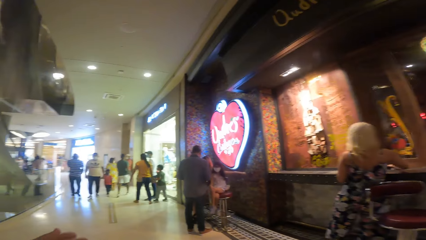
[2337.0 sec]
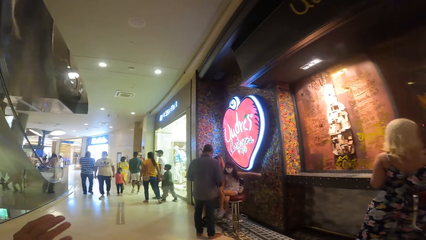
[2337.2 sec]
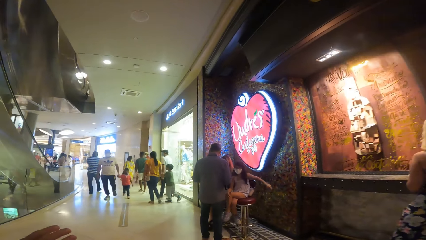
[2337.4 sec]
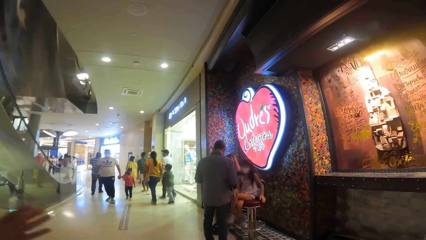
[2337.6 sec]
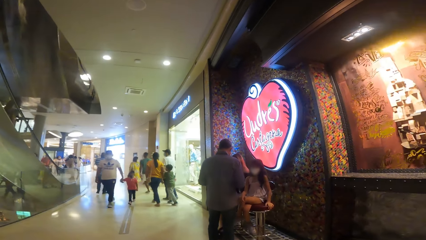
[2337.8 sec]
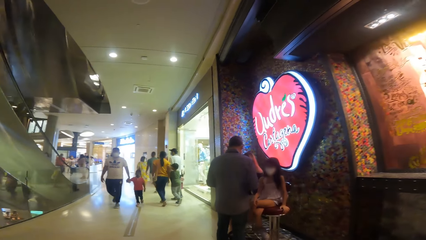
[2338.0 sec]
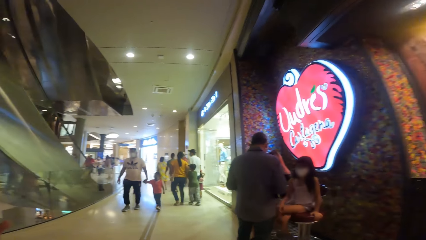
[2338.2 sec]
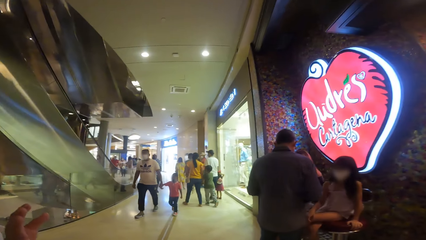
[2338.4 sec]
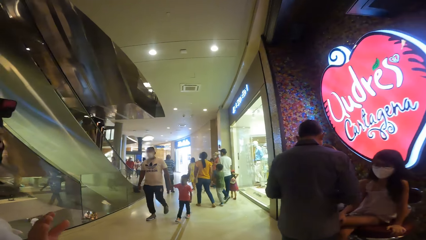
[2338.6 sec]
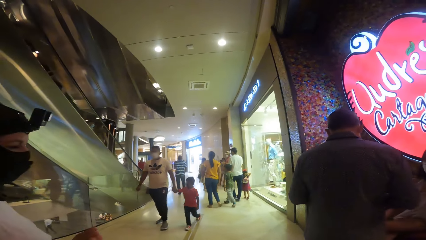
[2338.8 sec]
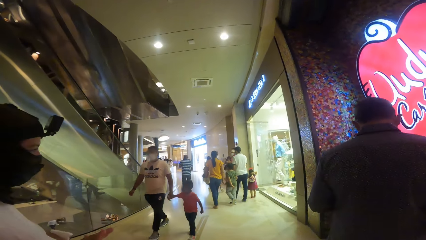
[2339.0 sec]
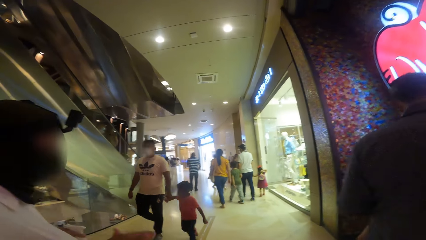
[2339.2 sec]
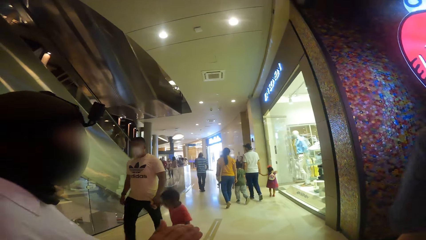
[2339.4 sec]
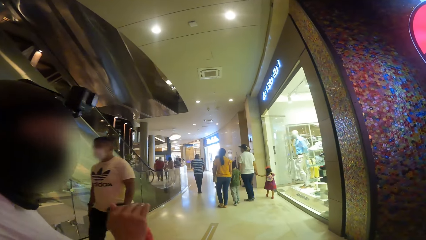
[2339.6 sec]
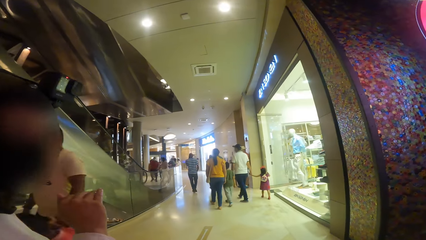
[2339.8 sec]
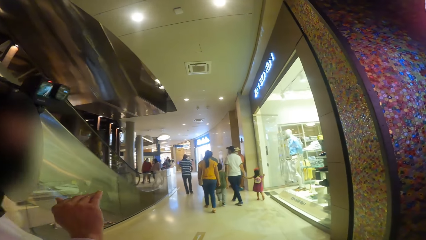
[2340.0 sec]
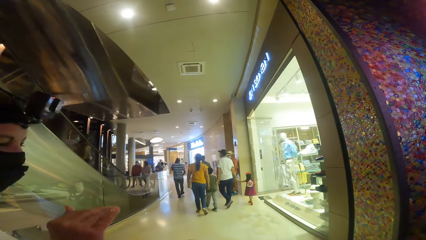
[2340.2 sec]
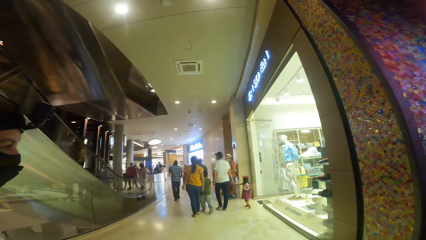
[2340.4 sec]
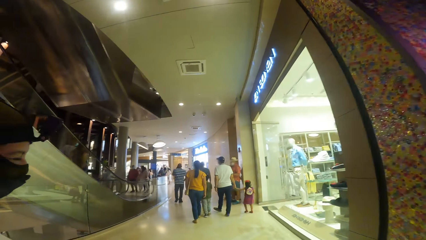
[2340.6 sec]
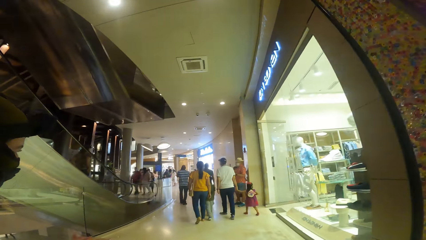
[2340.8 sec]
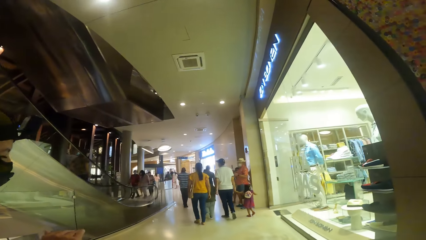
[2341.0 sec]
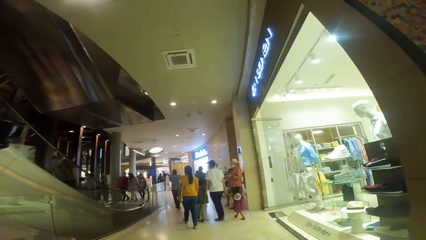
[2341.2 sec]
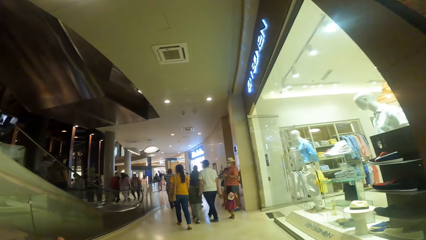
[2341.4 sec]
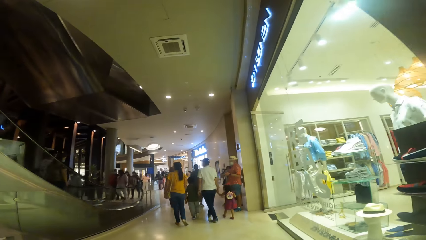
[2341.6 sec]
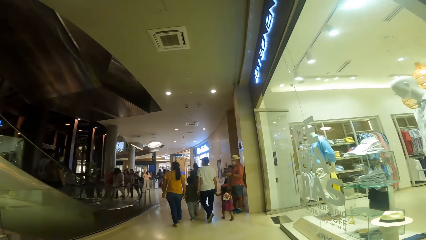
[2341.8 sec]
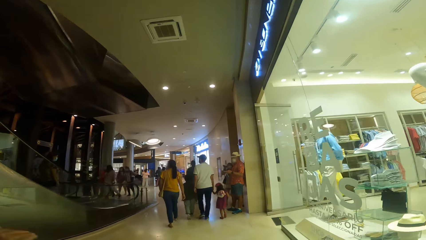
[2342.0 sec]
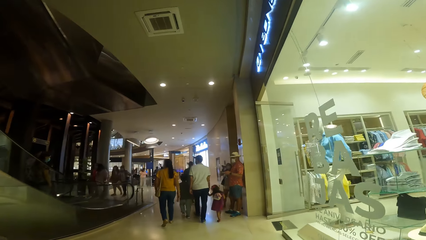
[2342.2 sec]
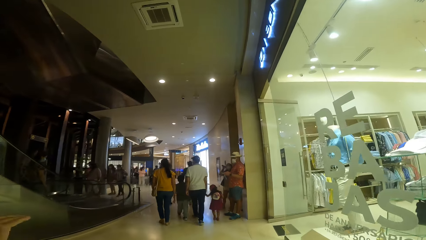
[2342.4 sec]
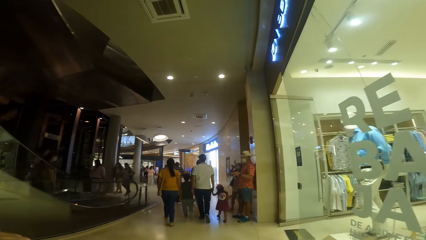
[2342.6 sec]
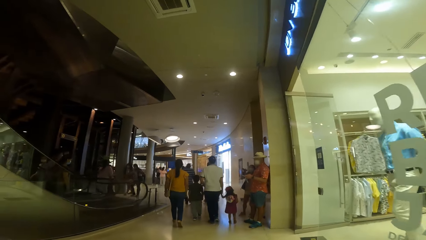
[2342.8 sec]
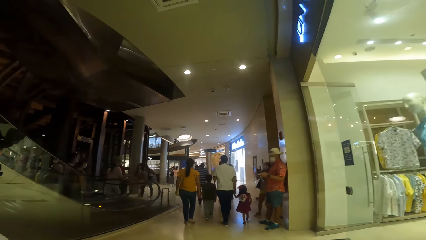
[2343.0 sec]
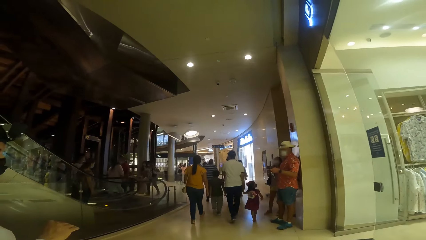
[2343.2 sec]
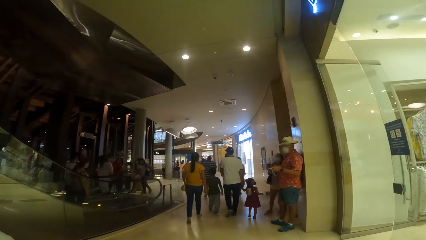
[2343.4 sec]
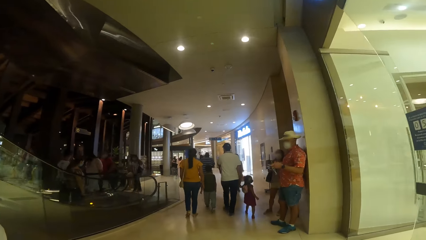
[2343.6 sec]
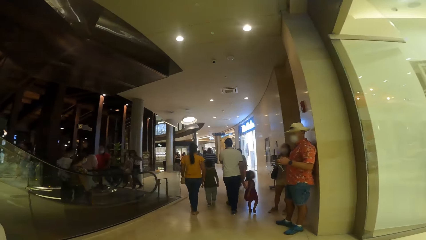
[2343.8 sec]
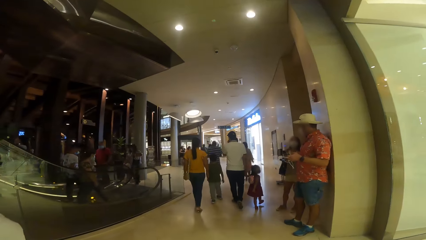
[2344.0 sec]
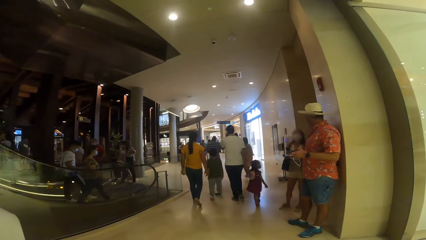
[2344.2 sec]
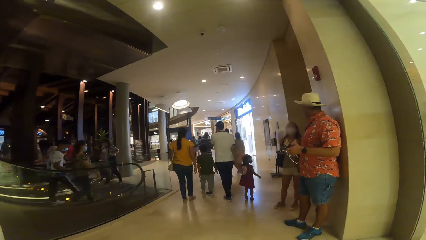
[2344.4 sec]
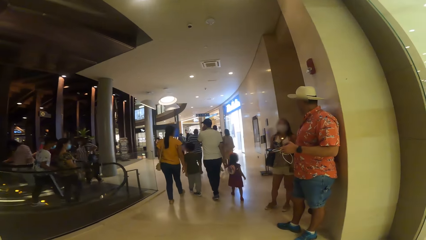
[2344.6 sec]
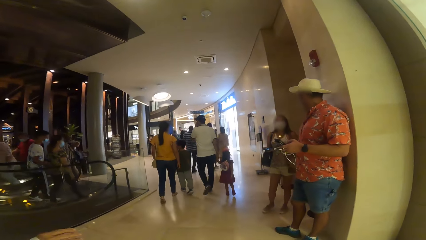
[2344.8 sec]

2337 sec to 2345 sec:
A woman moves a hand. The camera wearer looks at the woman.

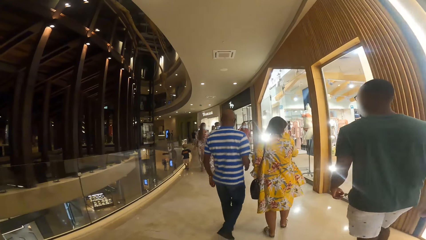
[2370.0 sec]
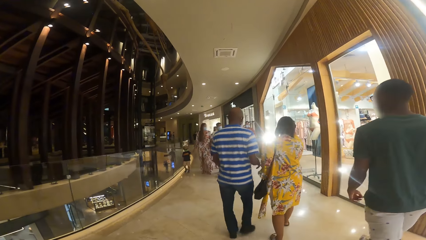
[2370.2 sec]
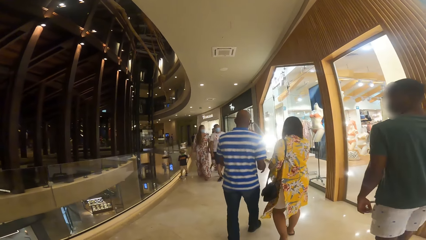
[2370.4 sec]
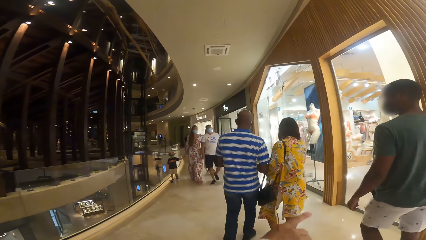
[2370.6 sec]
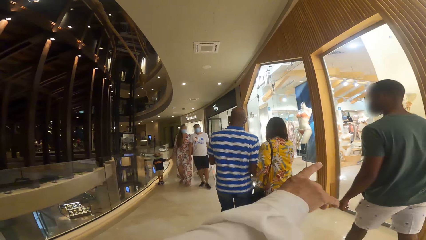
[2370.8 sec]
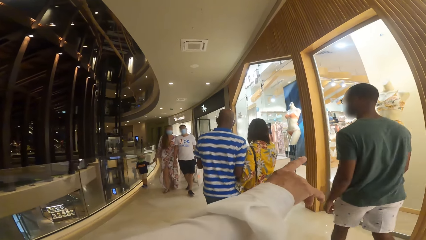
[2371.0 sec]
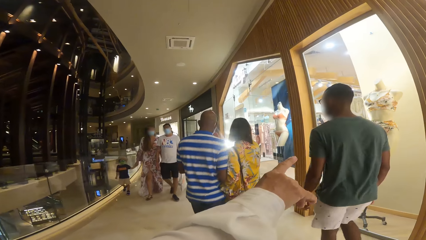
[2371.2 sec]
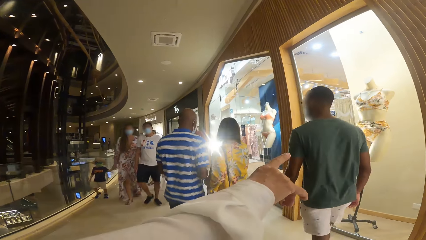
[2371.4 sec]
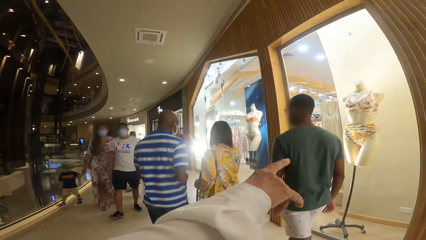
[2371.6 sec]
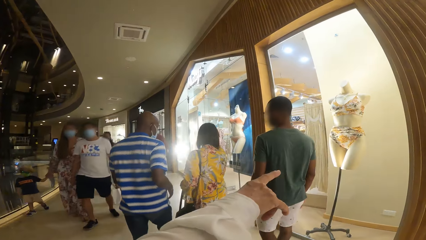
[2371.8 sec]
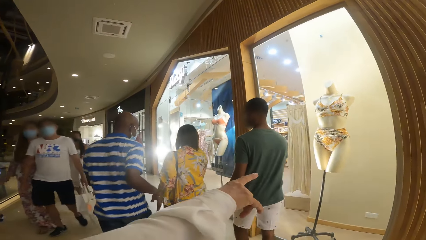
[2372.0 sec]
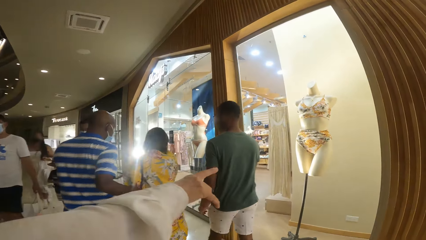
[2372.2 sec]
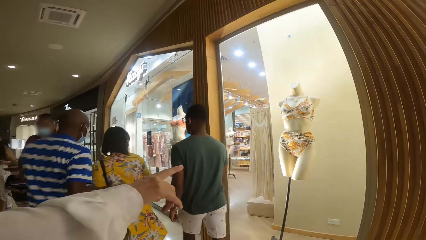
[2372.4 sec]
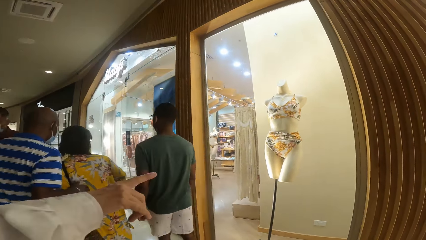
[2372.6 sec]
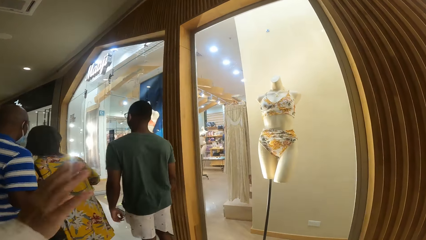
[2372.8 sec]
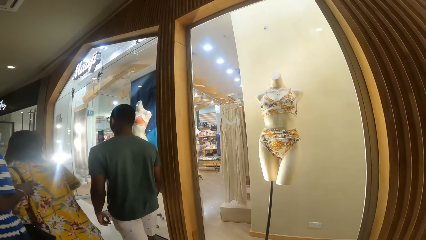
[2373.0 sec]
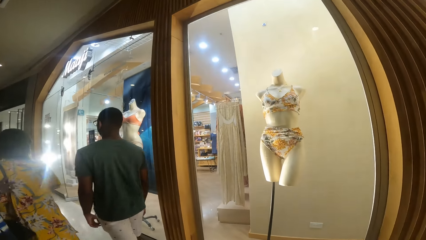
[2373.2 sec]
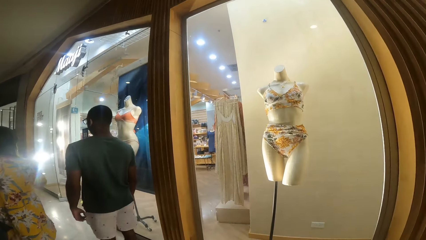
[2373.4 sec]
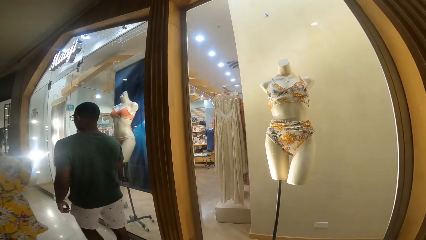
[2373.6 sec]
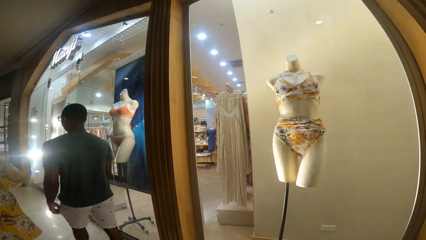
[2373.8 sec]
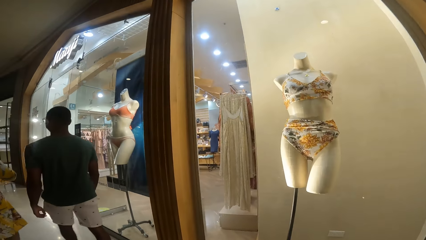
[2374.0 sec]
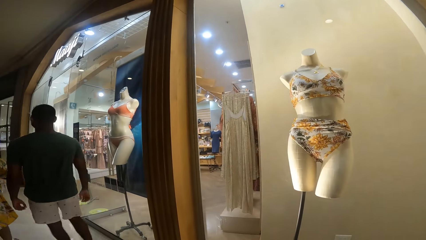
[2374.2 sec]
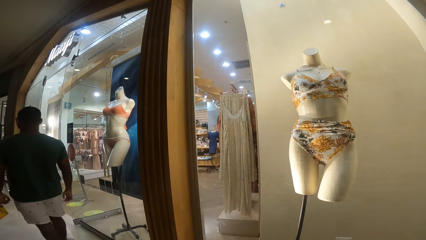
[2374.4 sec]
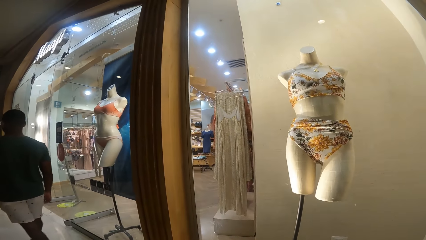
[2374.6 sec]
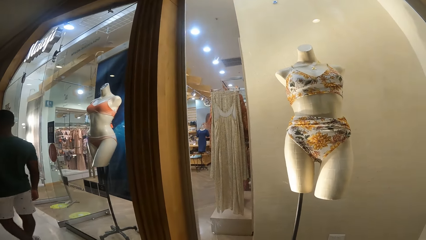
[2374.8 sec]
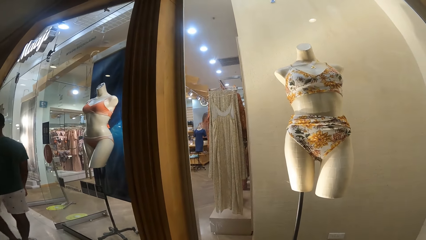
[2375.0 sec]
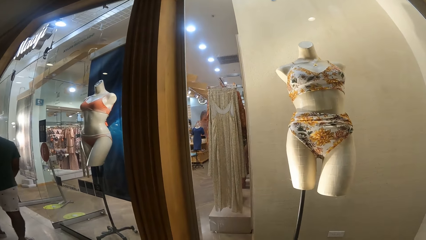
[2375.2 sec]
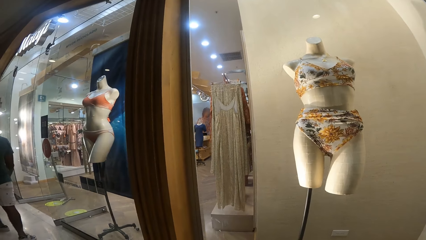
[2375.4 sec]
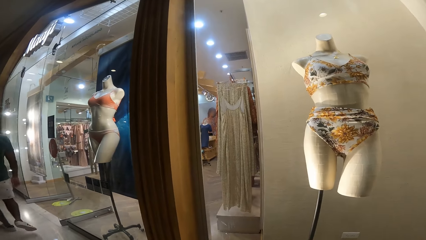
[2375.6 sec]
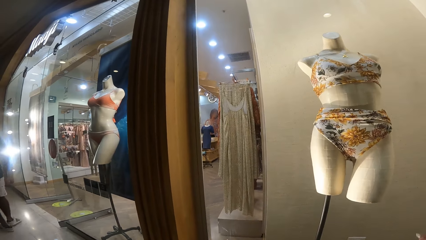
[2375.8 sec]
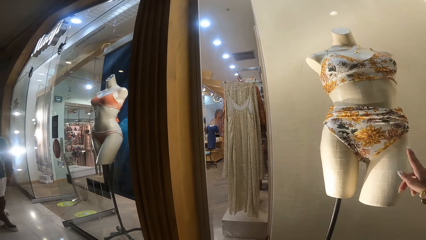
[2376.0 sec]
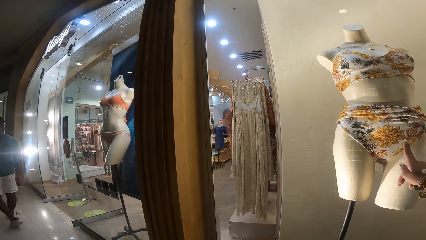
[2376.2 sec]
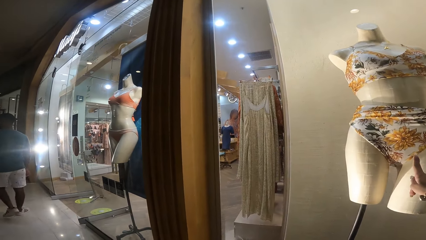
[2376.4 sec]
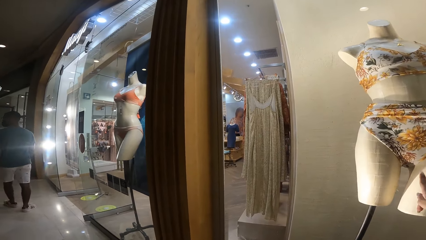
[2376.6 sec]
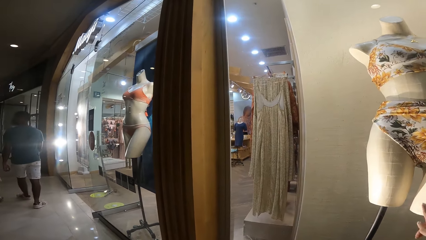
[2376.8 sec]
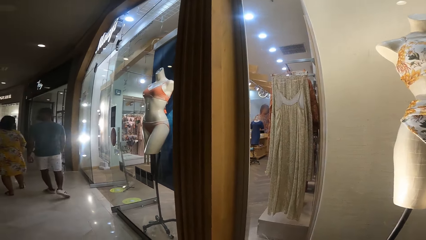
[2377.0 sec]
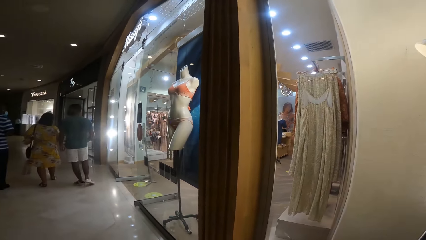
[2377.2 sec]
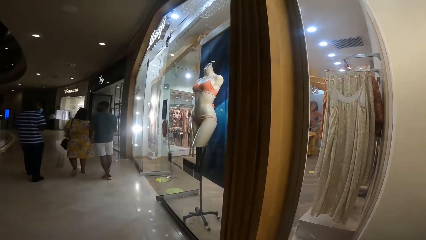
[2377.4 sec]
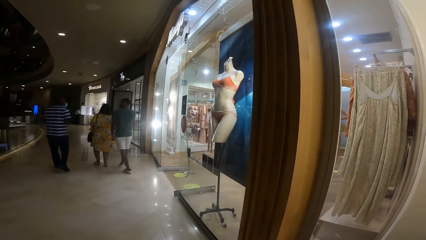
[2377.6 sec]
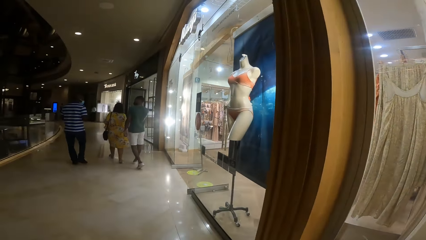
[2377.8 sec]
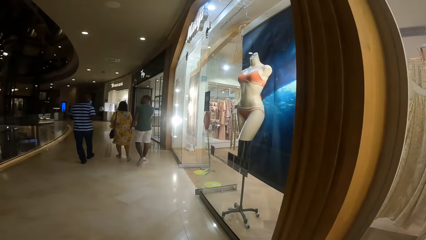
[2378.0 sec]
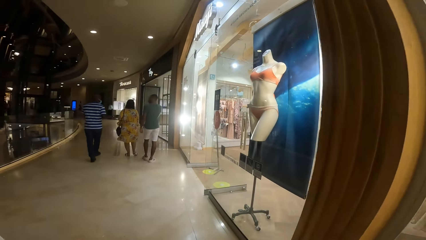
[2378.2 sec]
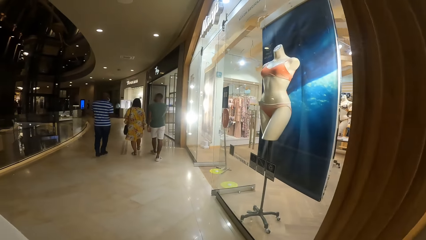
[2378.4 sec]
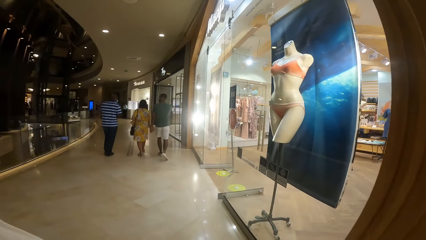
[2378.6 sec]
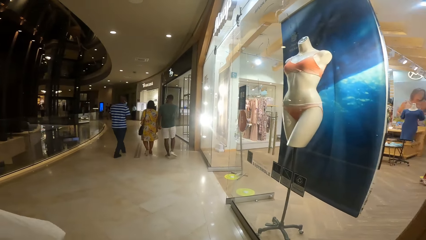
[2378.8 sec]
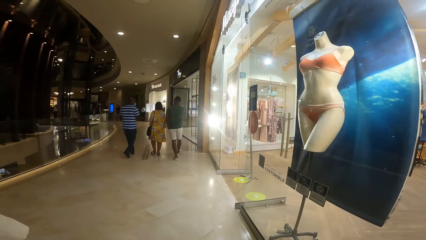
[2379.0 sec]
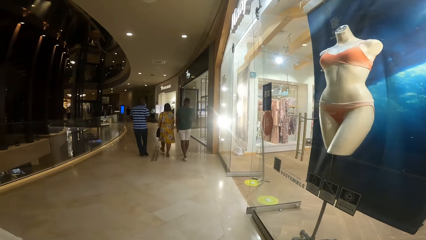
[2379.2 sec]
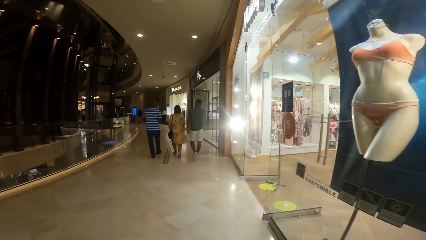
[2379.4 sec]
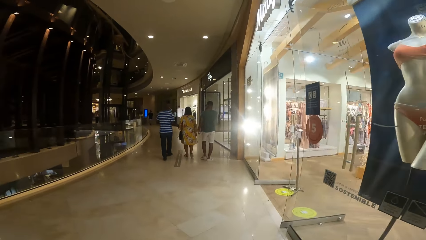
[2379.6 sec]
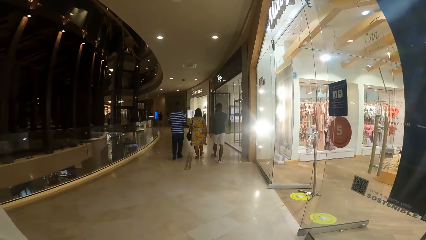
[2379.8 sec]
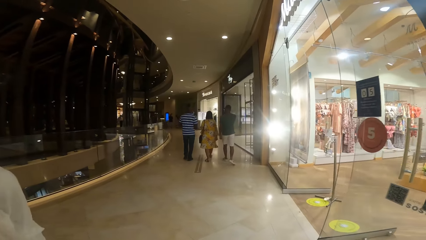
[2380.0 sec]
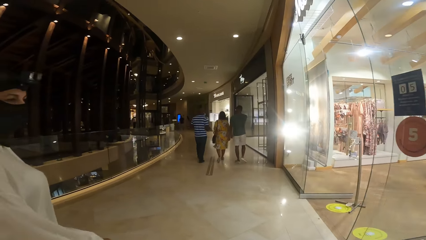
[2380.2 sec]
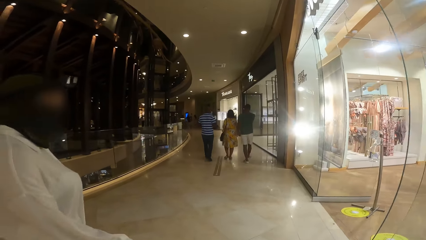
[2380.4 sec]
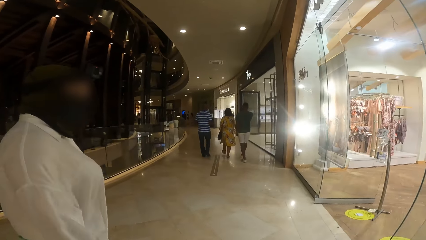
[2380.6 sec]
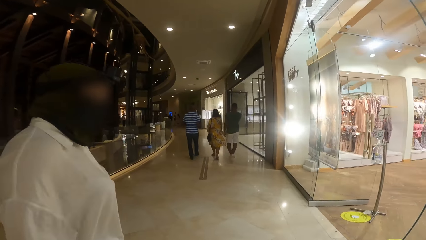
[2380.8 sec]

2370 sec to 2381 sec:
The woman points towards a mannequin with her right hand. The camera wearer points towards the mannequin with her right hand.
